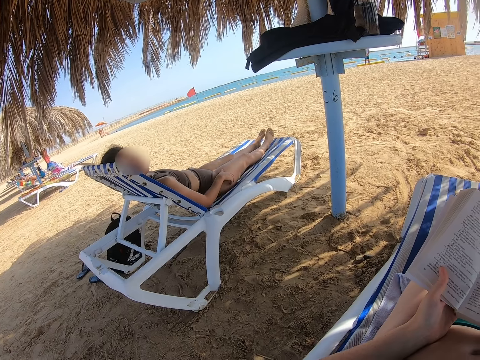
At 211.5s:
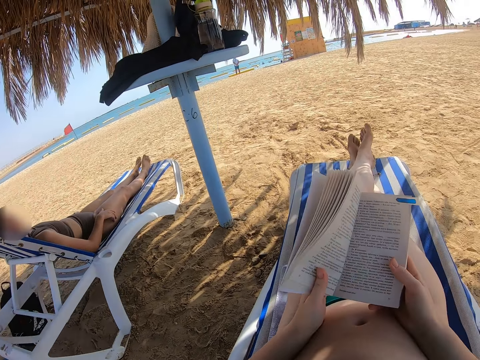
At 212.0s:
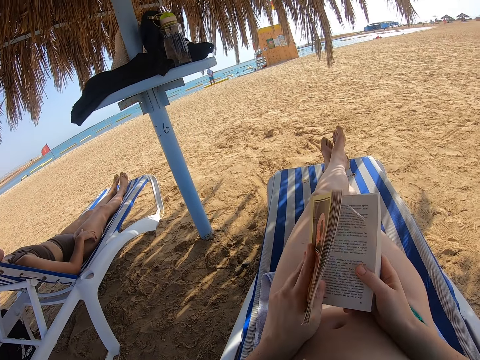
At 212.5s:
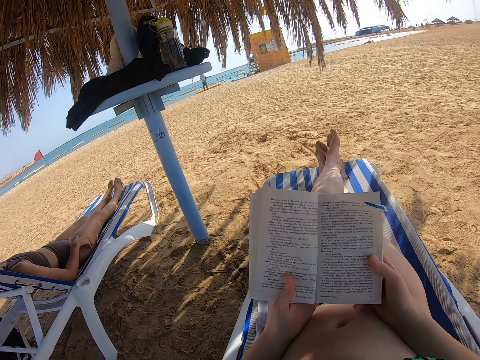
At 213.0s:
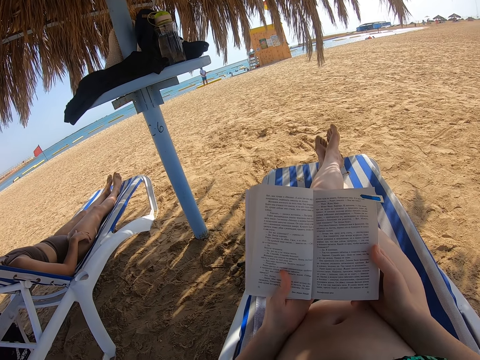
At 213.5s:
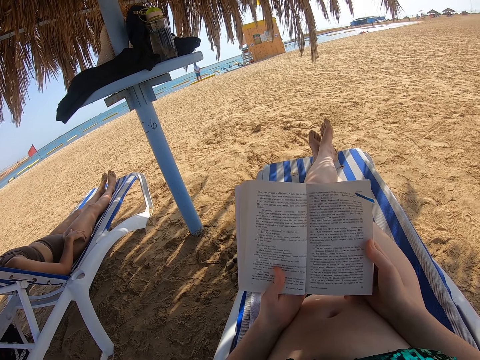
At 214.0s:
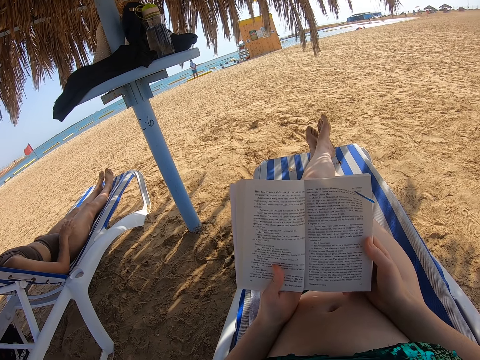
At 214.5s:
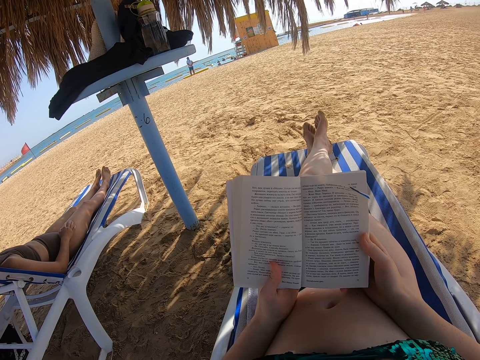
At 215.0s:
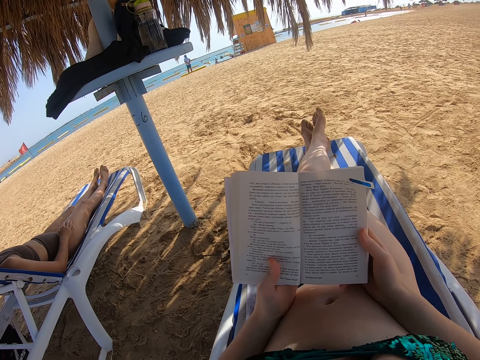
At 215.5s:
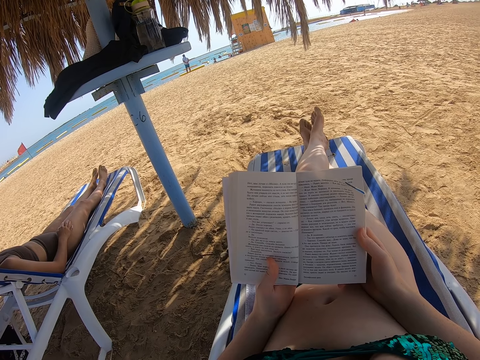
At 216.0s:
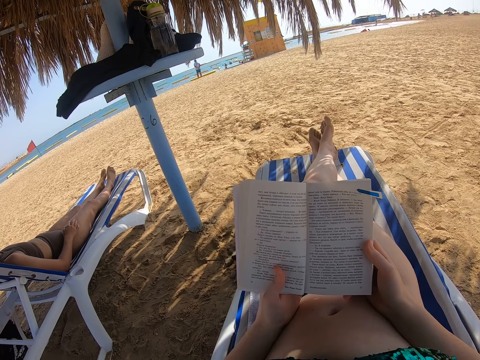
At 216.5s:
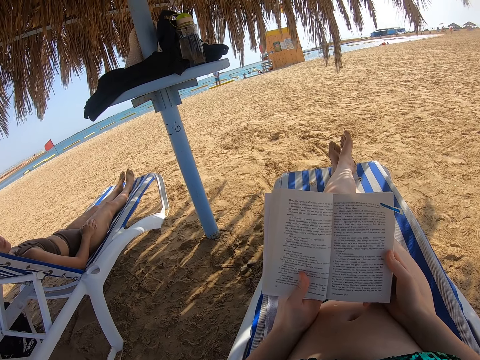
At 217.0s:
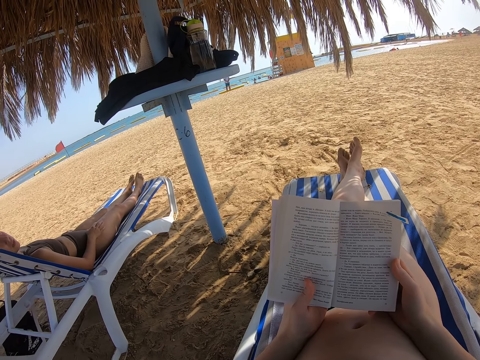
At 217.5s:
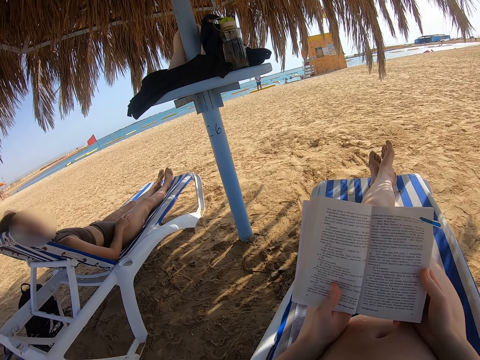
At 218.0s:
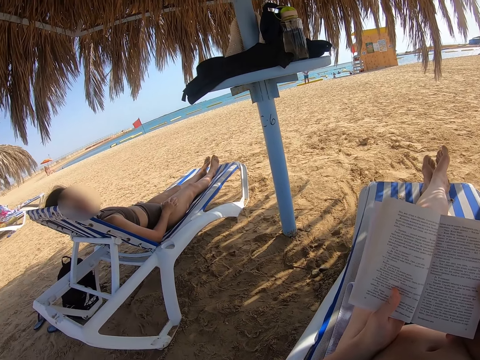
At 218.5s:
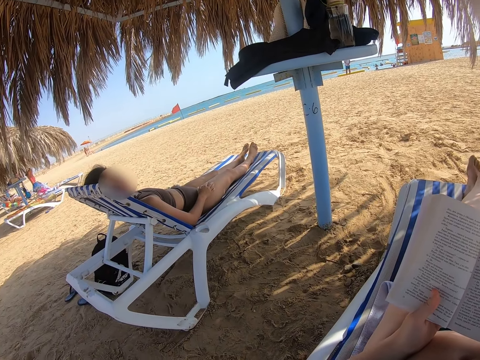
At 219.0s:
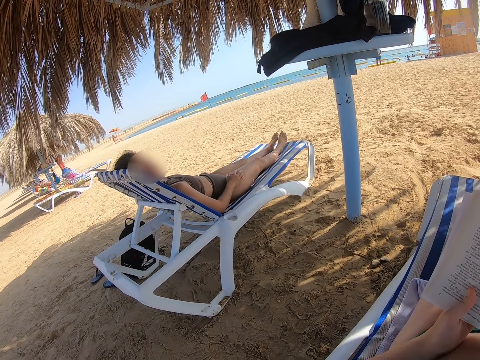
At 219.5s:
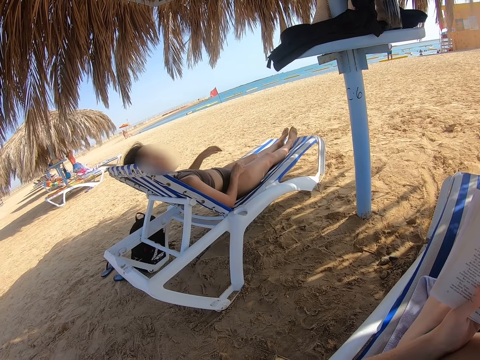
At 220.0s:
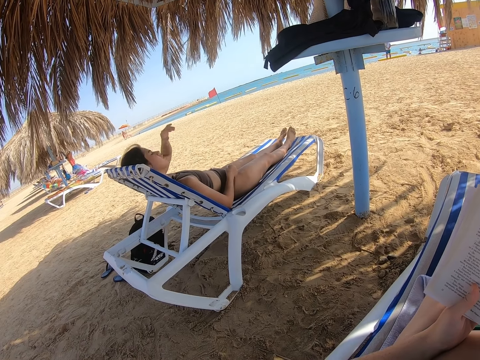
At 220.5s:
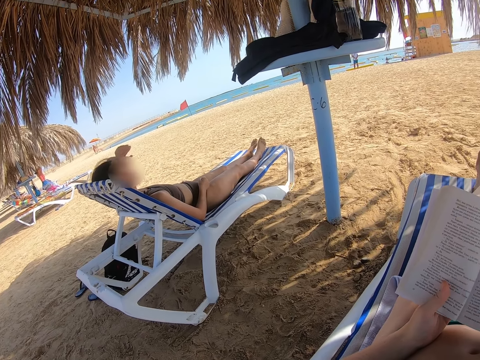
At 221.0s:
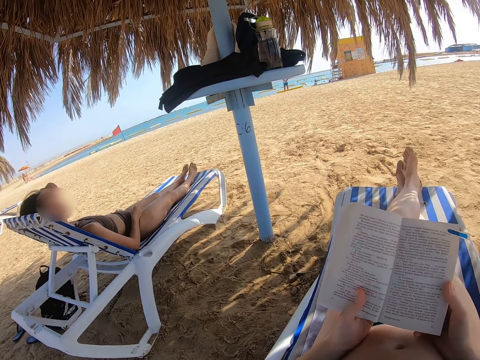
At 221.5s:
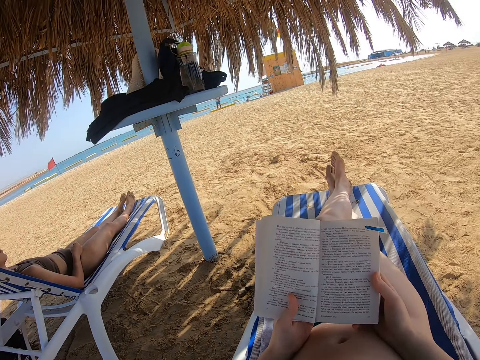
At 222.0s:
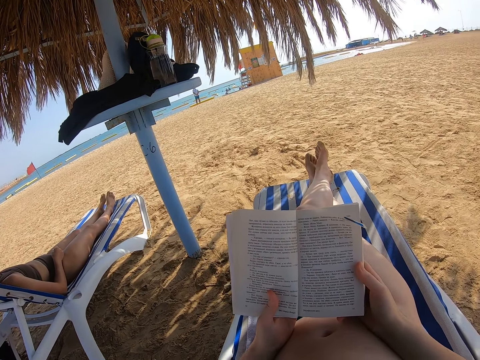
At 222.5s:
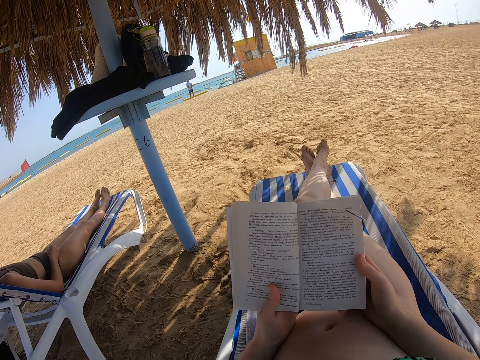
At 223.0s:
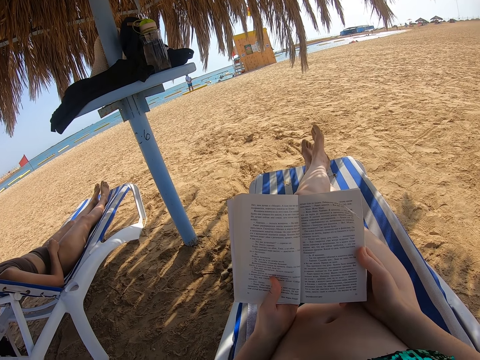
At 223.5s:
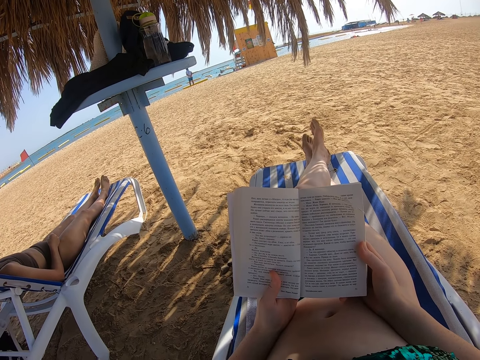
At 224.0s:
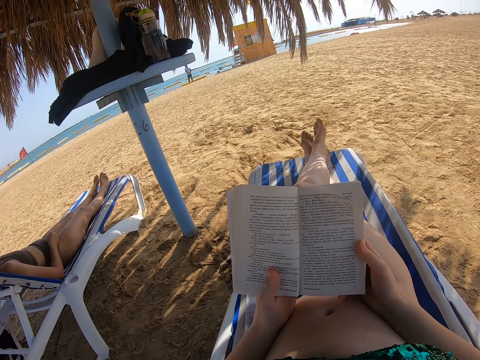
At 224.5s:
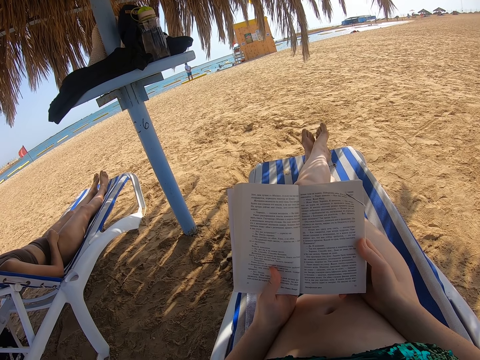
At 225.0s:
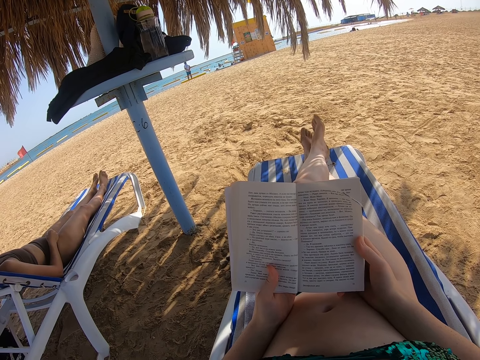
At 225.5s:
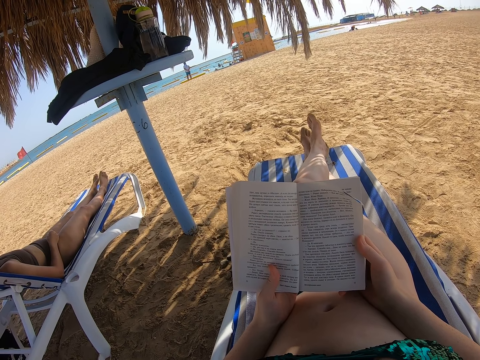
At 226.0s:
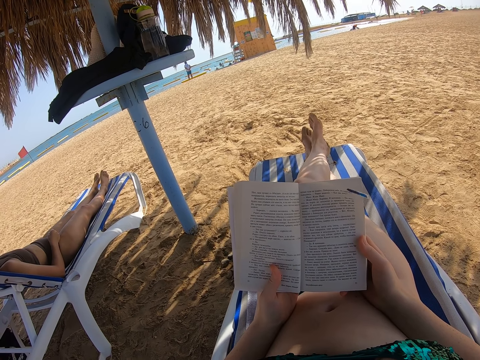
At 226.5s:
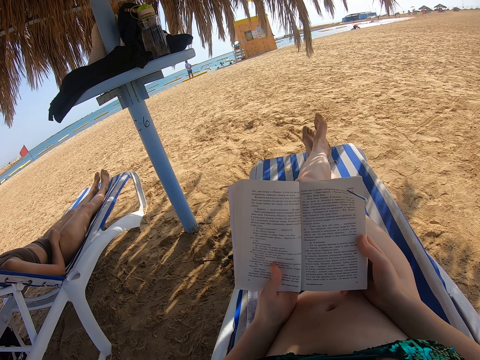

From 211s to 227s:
The camera wearer adjusts the book and reads the book. They stare at a lady. The lady places a hand on the face. She raises the left hand to the face. The camera wearer reads the book.

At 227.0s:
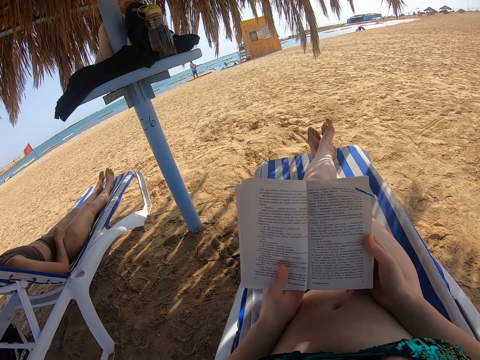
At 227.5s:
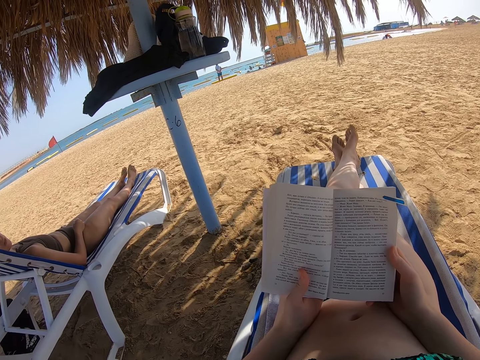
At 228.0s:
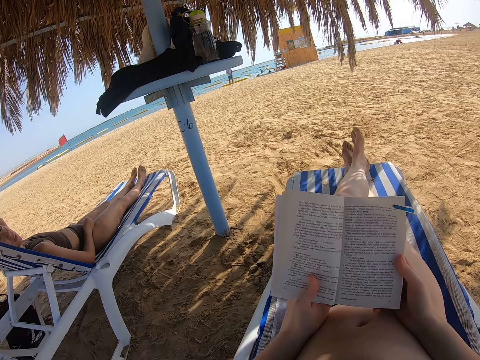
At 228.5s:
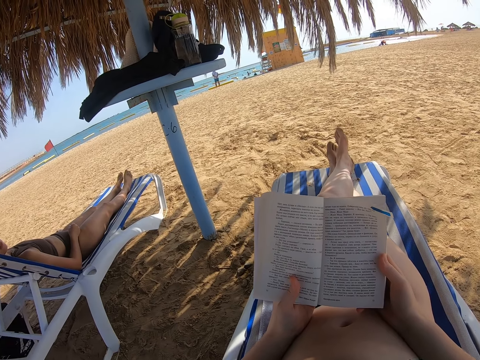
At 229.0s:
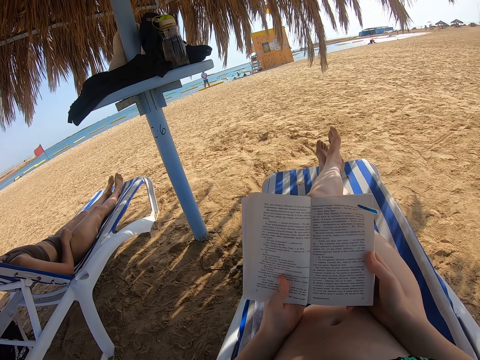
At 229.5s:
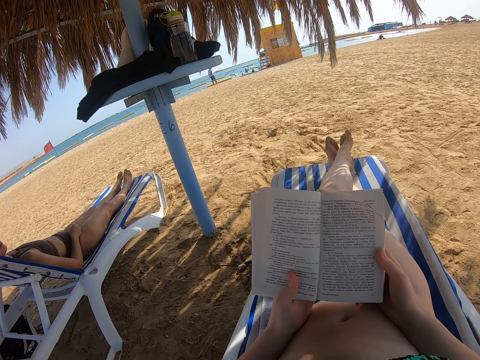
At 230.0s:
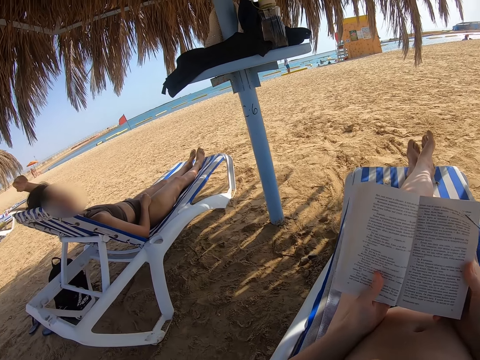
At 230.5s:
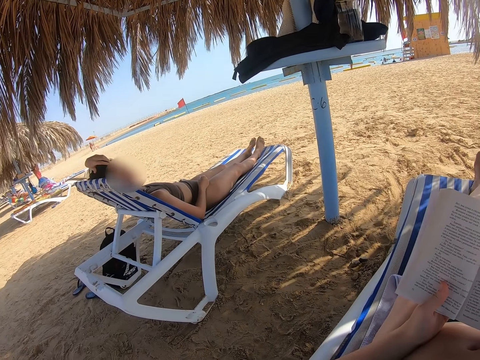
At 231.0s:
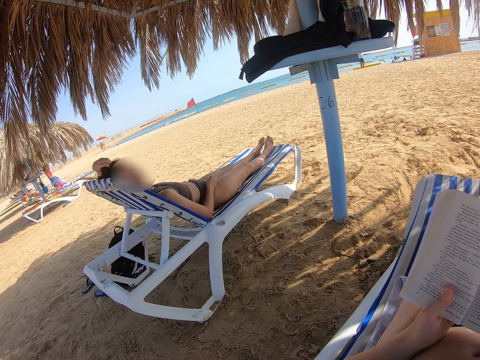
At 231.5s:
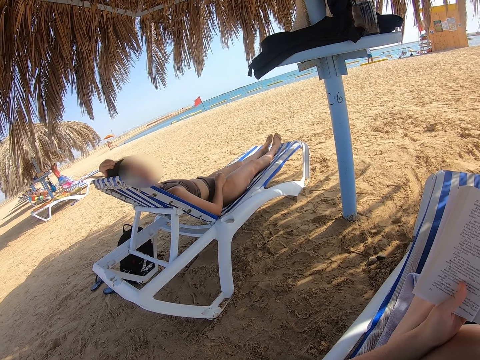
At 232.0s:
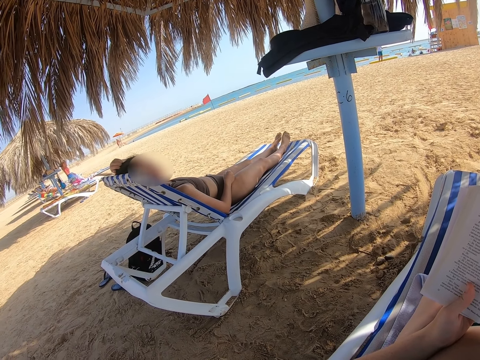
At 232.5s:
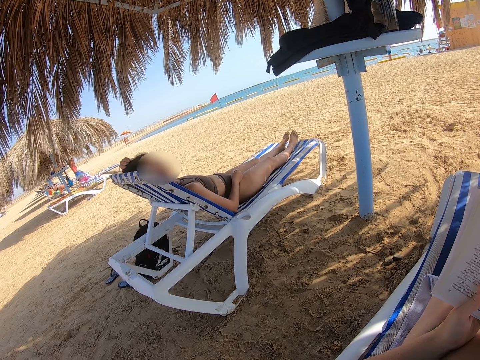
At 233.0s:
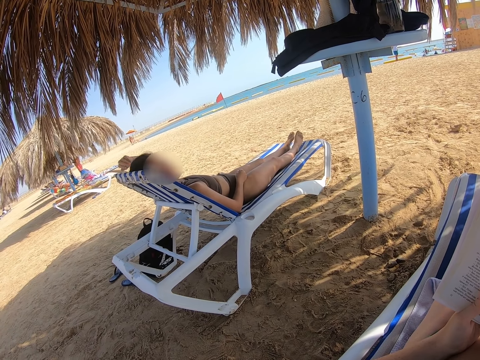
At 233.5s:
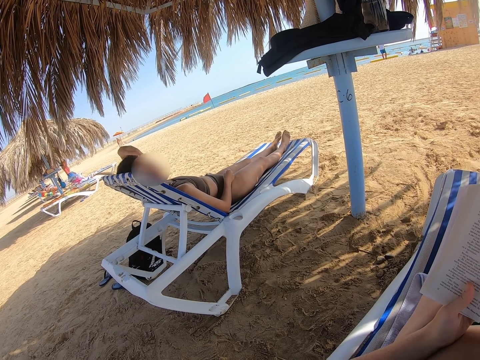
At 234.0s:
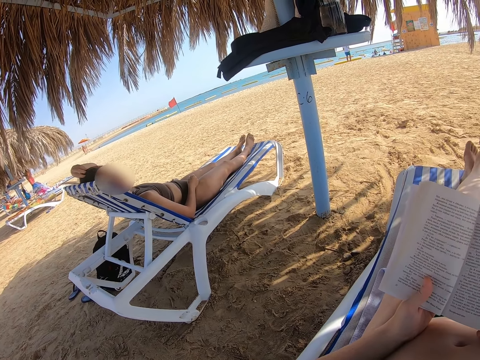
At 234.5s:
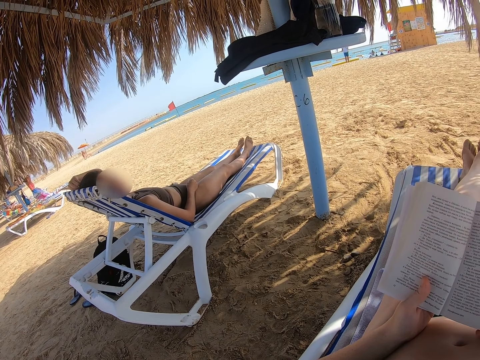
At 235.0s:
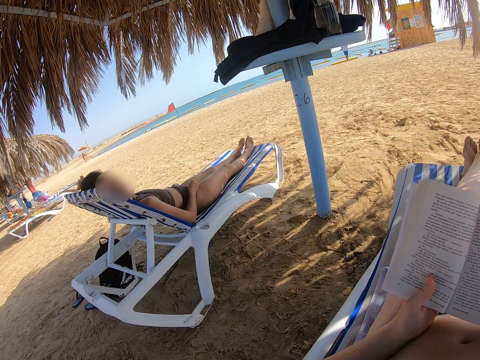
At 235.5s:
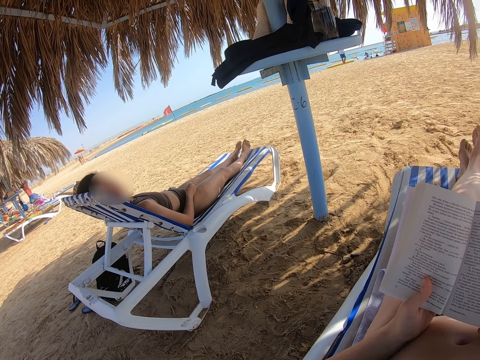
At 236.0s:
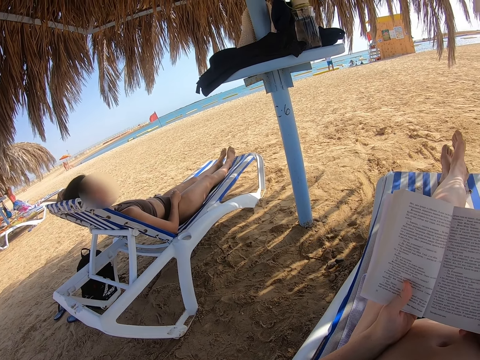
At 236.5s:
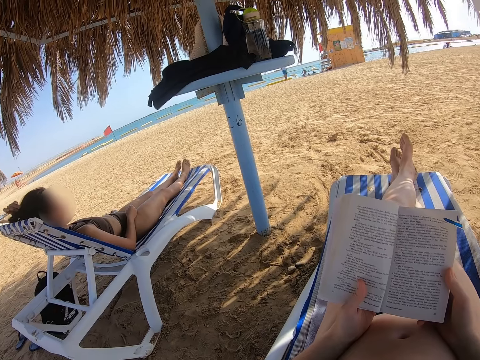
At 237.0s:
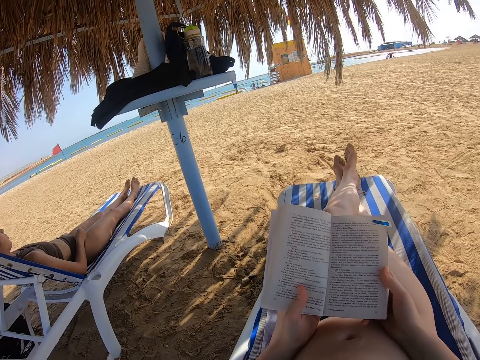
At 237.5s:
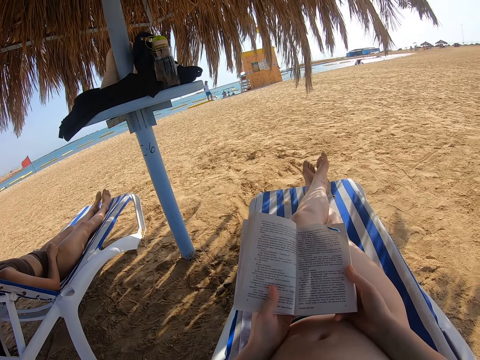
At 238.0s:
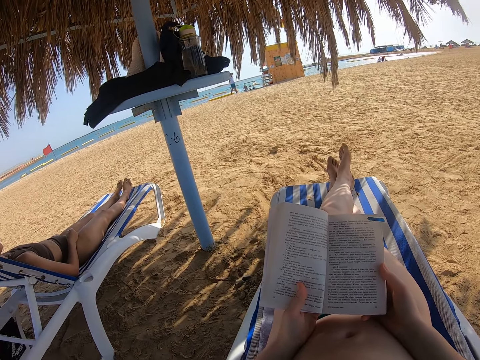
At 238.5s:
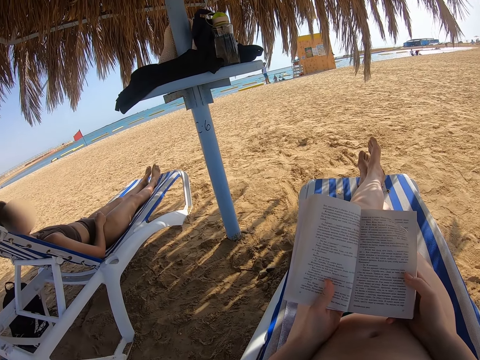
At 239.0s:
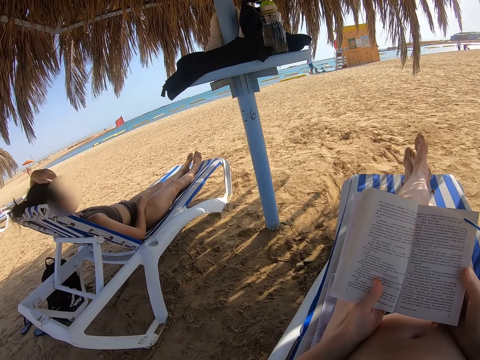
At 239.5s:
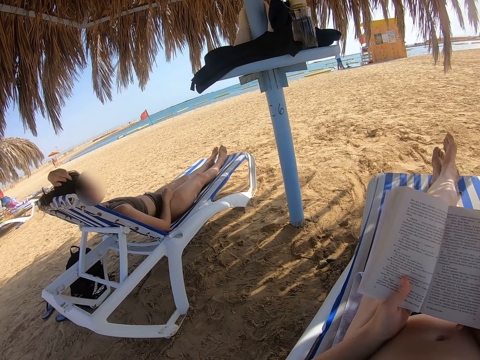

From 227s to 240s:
The camera wearer stares at a lady. The lady straightens the hair. She touches the head with a hand. The camera wearer reads the book.
